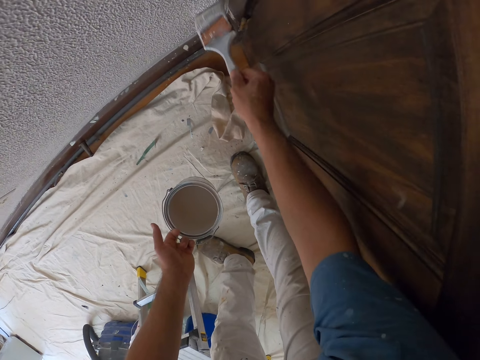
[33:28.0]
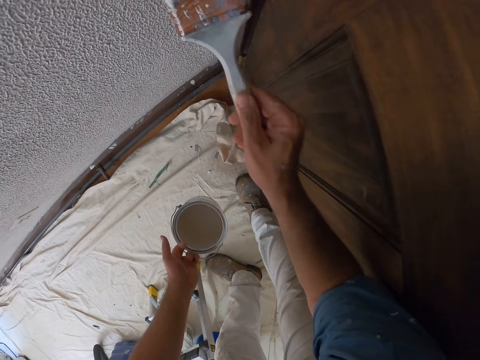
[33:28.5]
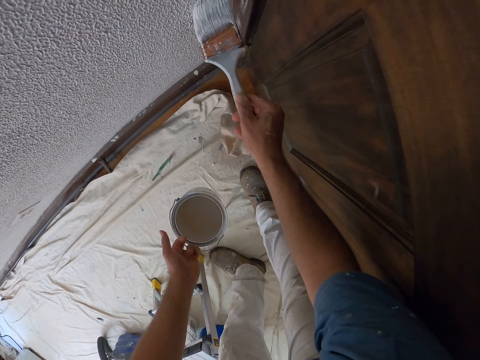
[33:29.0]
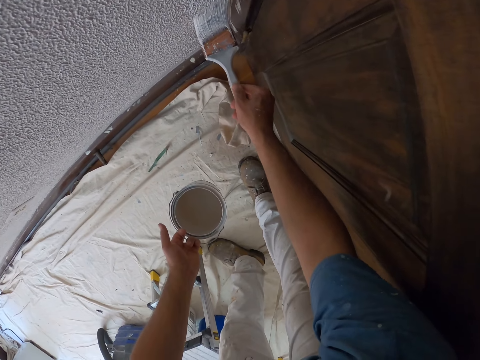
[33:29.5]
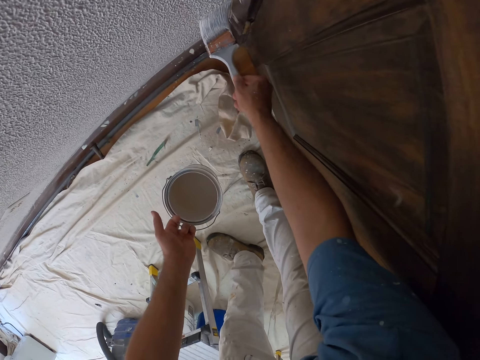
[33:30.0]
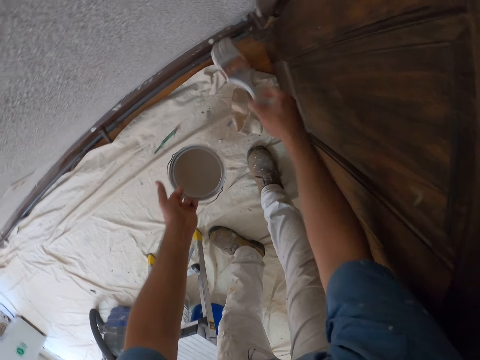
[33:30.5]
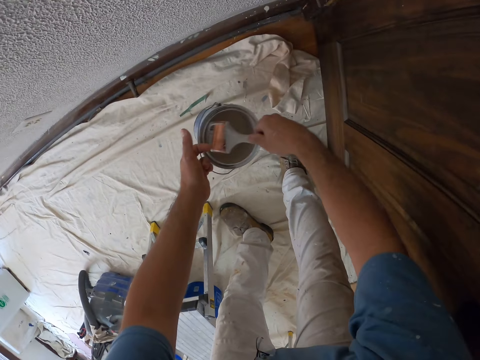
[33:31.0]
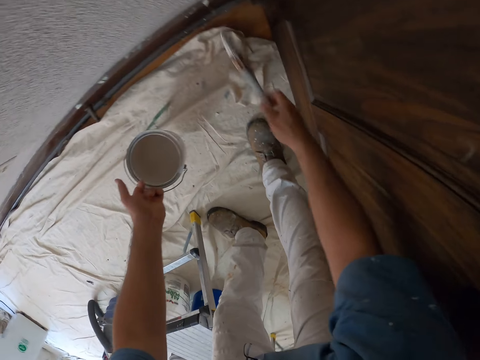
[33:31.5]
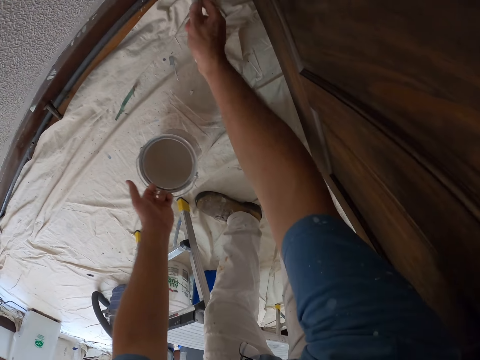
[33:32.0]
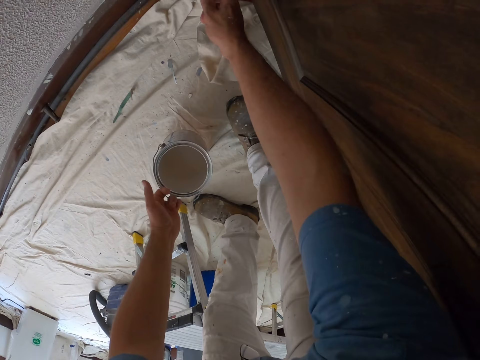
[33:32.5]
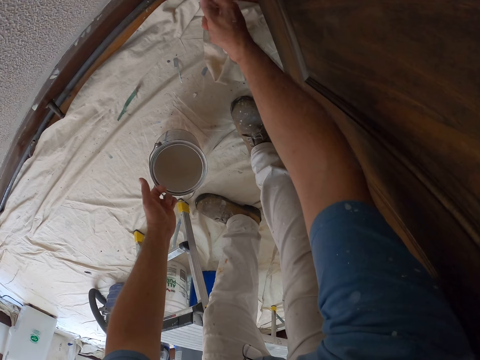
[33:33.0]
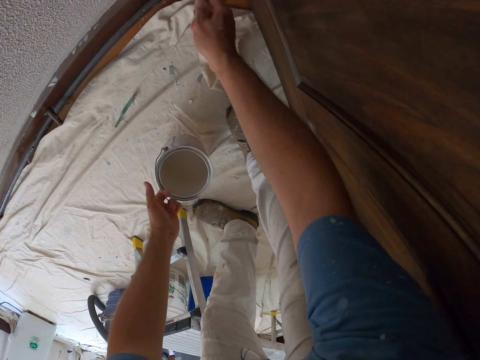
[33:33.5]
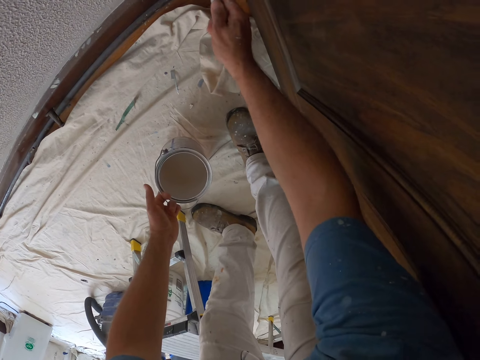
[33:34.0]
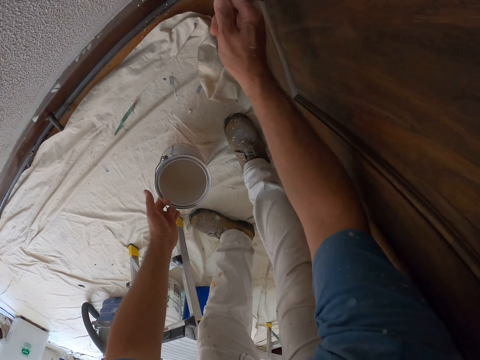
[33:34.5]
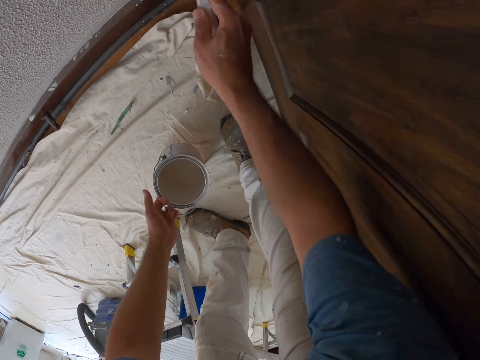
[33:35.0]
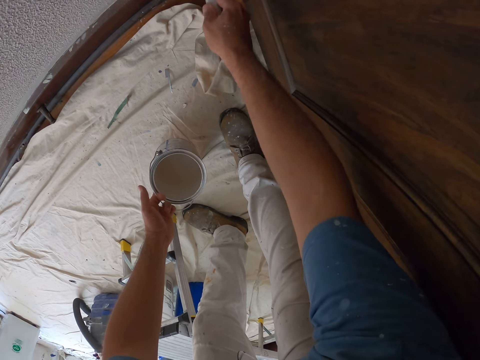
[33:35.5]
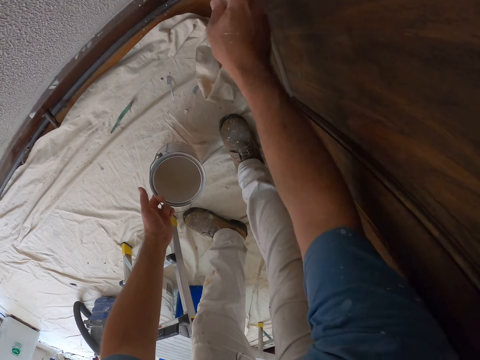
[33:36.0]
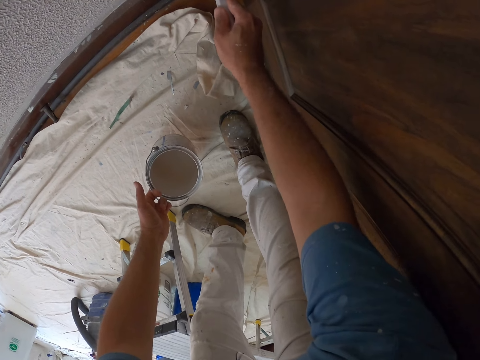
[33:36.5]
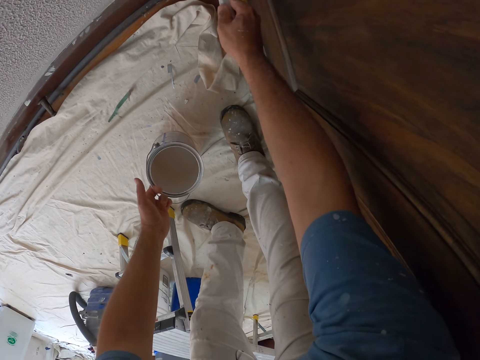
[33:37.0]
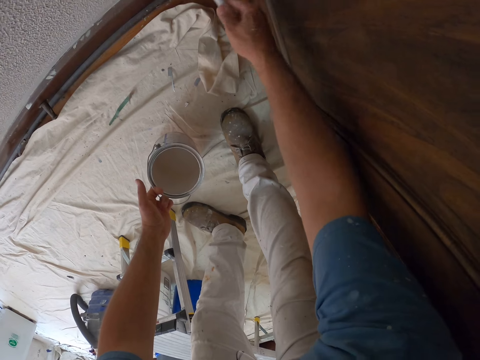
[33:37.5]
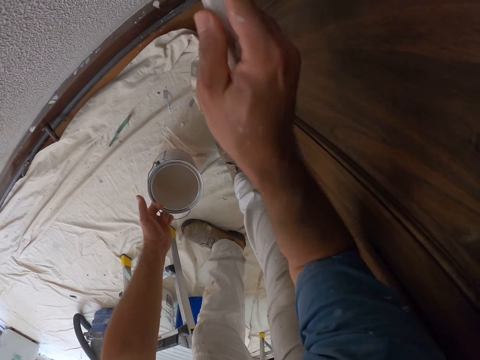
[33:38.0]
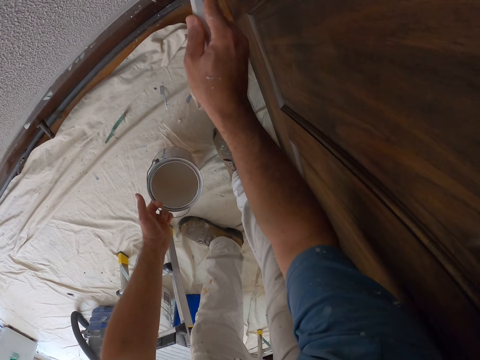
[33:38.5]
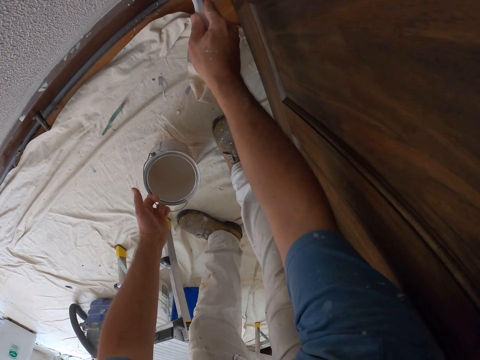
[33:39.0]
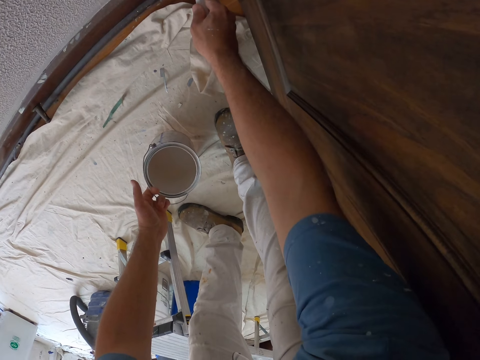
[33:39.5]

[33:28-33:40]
The camera wearer paints the wall. They dip the paint brush in the paint bucket. They paint the wall with the paint brush.

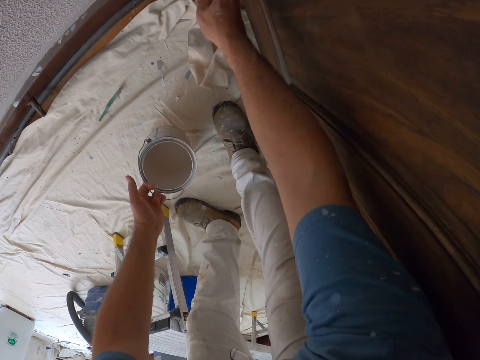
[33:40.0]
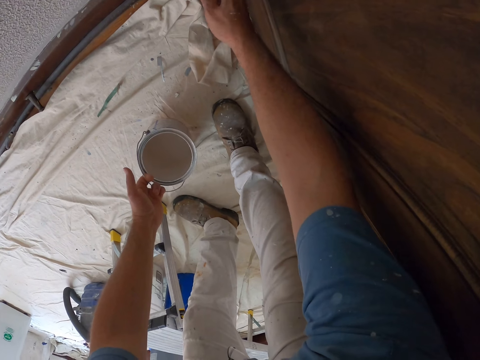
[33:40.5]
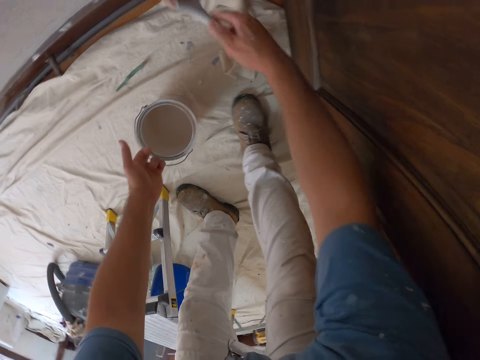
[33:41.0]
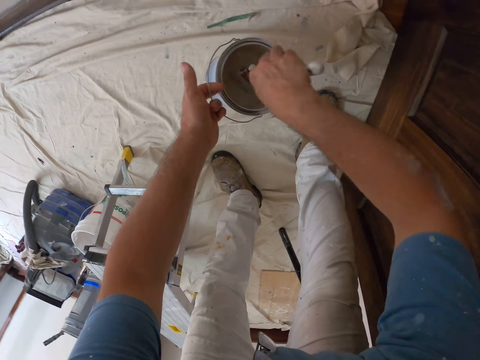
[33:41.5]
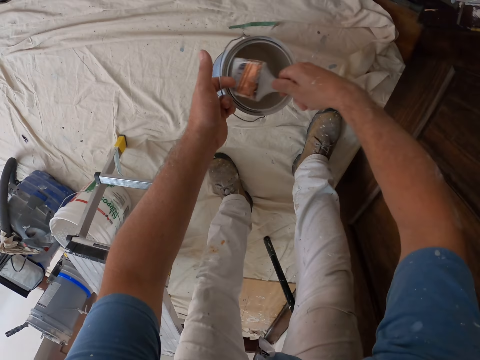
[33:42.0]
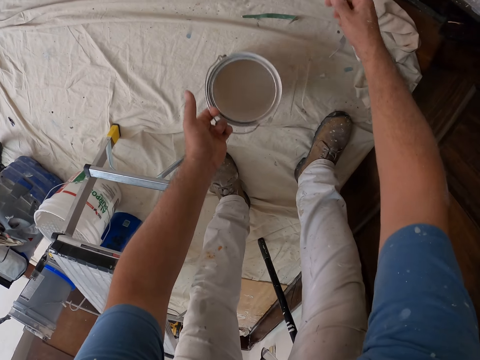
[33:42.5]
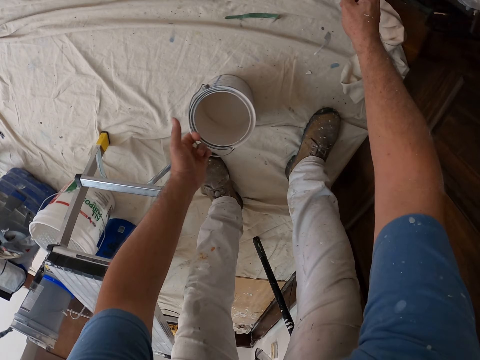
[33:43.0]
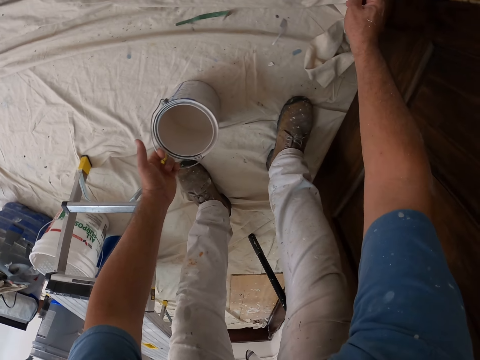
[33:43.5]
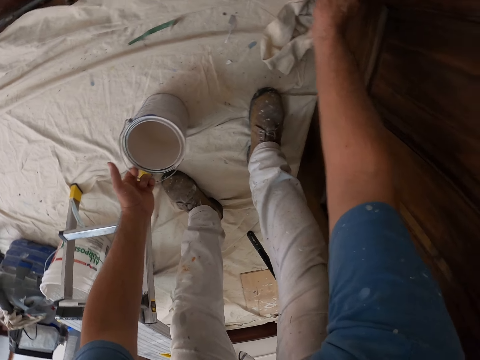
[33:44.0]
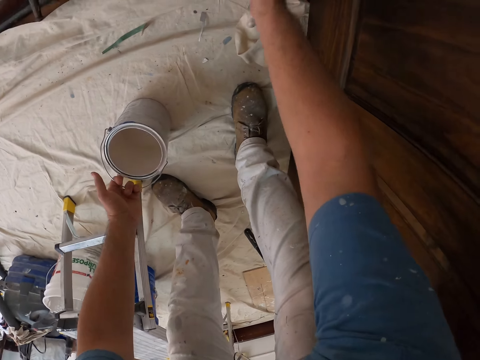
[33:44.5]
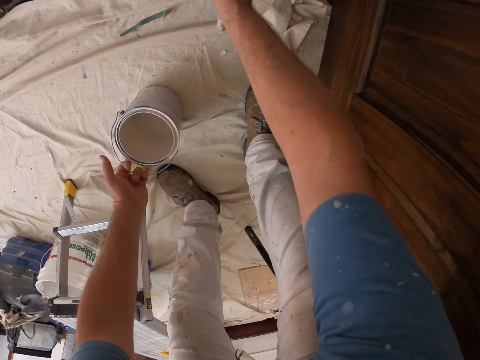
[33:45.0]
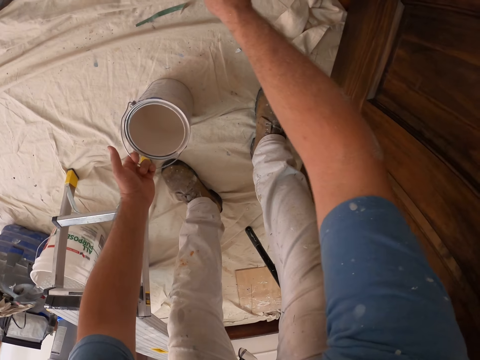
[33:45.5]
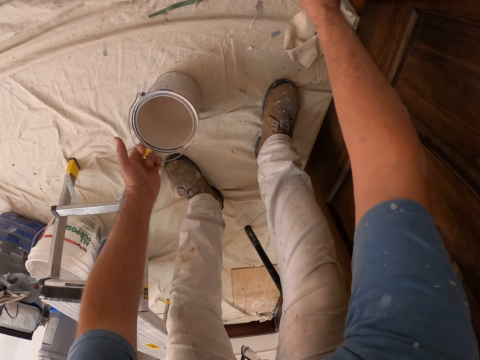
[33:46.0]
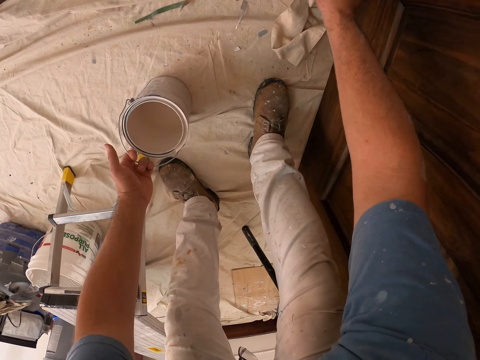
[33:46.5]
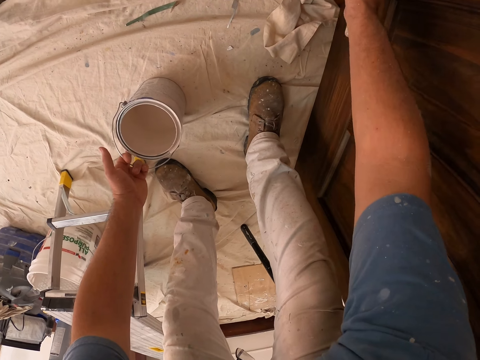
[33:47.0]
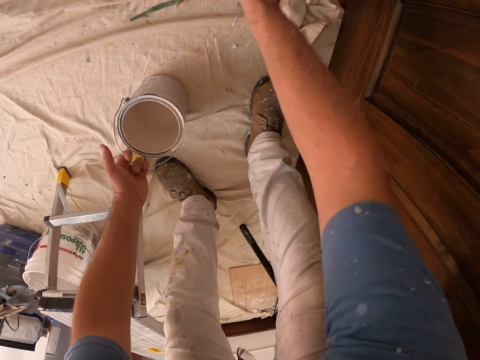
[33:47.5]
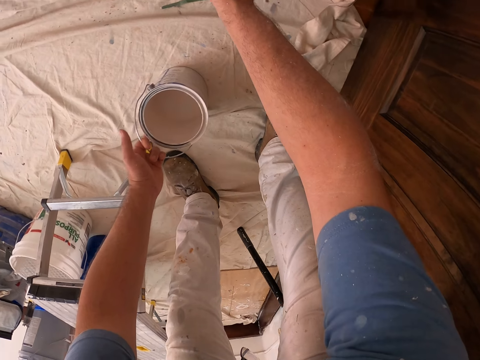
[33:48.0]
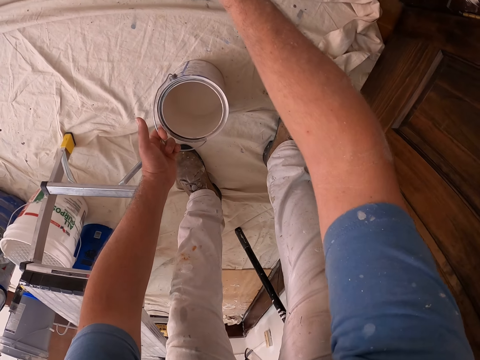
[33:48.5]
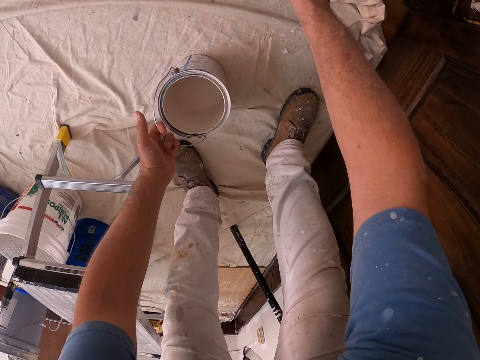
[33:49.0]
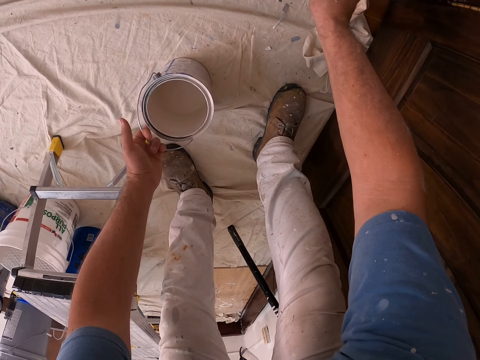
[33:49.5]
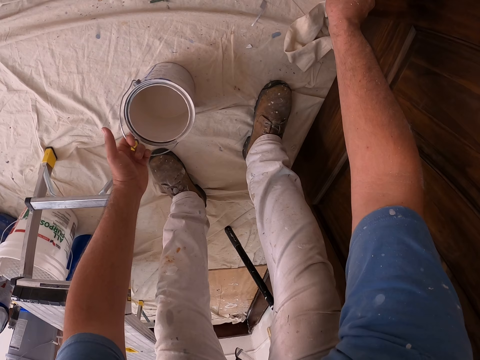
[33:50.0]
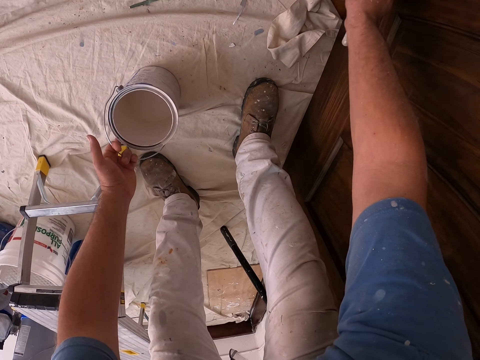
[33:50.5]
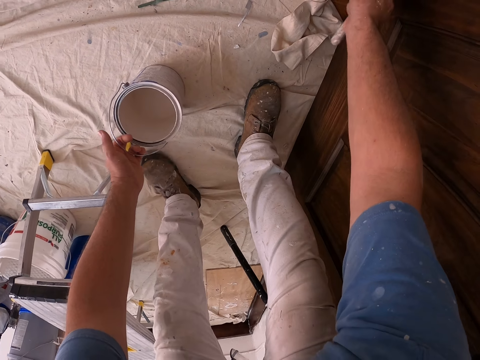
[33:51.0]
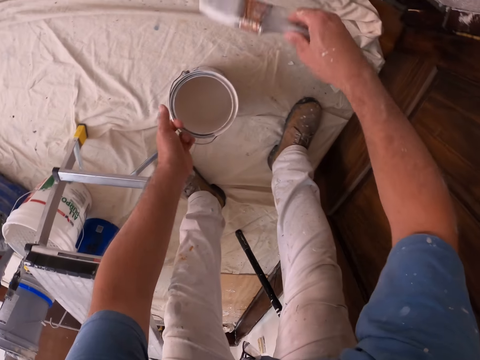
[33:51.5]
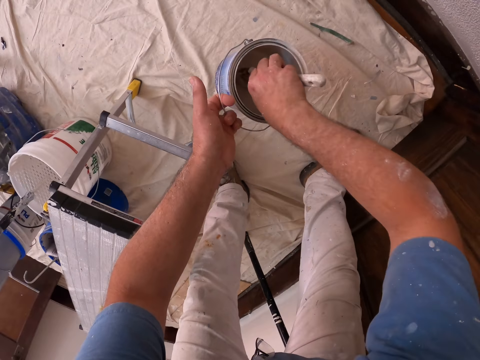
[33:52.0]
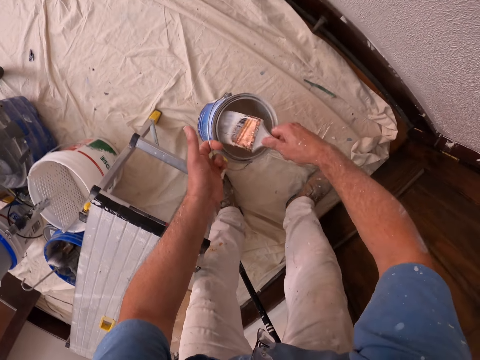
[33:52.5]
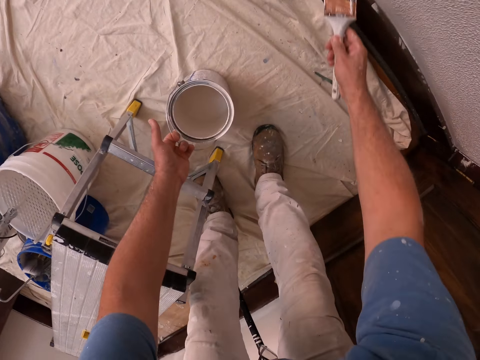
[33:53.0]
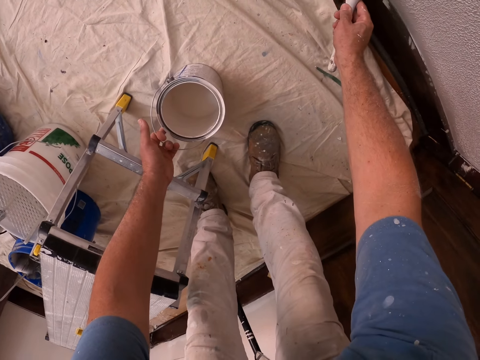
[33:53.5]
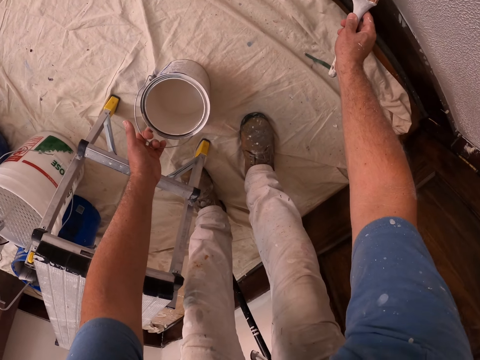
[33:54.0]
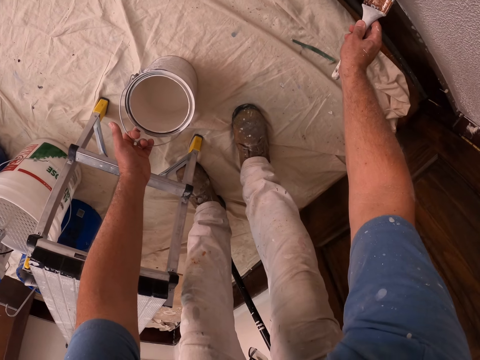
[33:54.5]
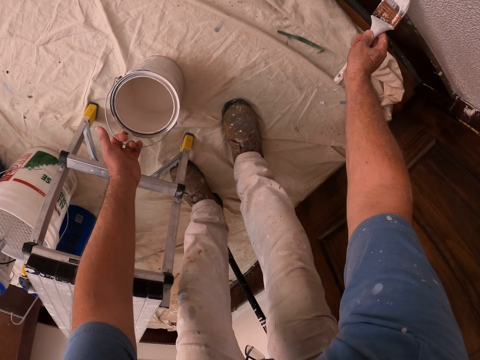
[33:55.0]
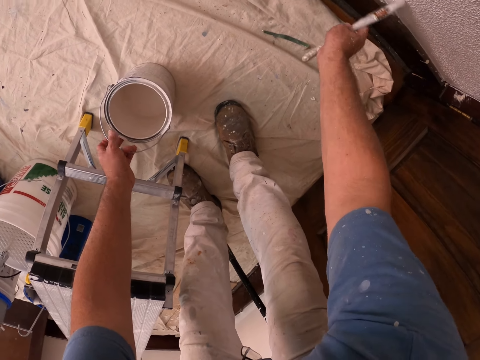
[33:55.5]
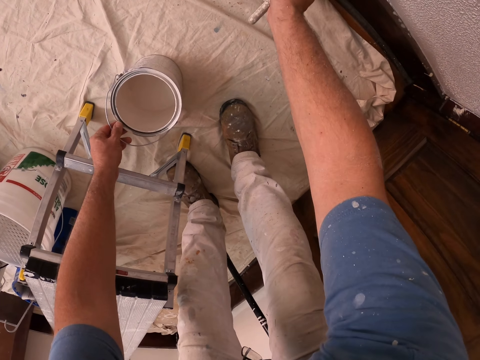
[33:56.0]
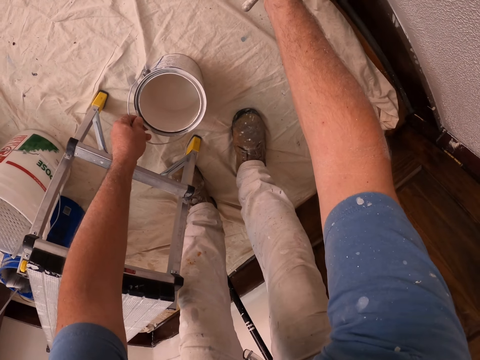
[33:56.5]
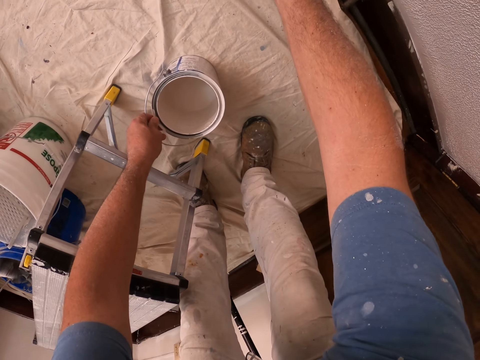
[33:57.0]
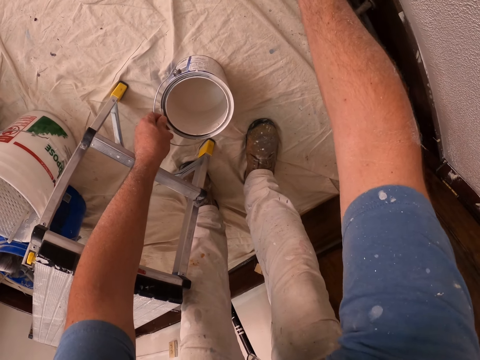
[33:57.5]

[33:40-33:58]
The camera wearer dips the paint brush in the paint bucket or jar. They paint the wall with the paint brush. They place the paint bucket on the floor. They hold the painting jar. They dip the paint brush in the paint bucket. They paint the wall with the paint brush.
